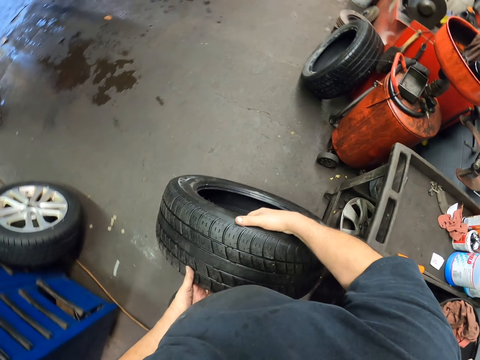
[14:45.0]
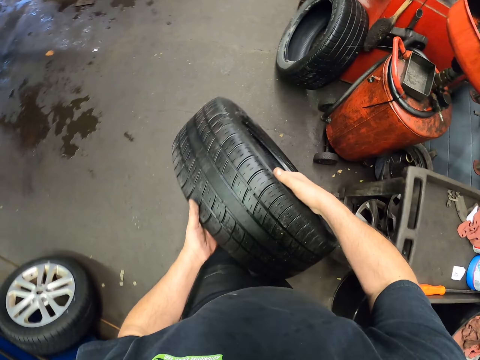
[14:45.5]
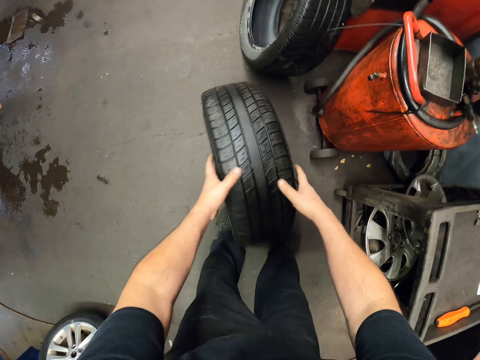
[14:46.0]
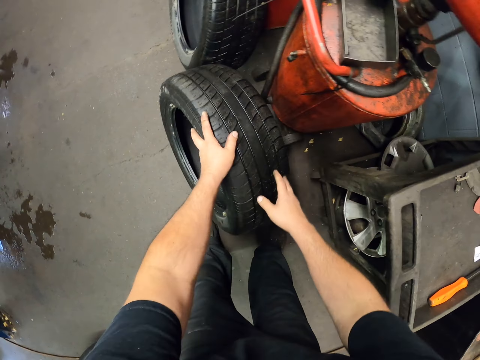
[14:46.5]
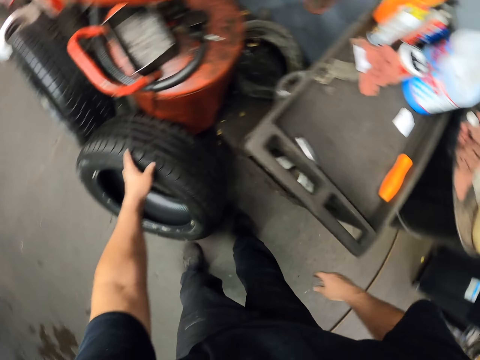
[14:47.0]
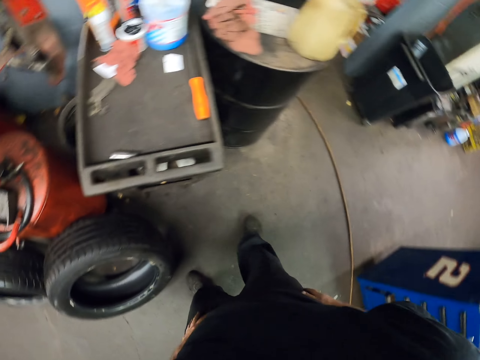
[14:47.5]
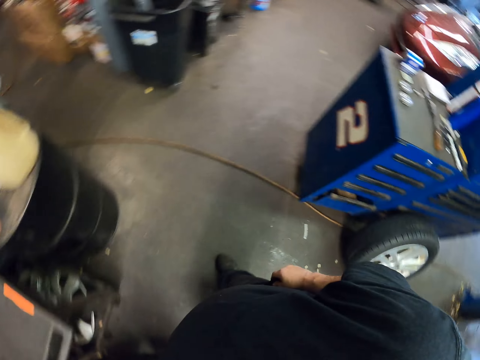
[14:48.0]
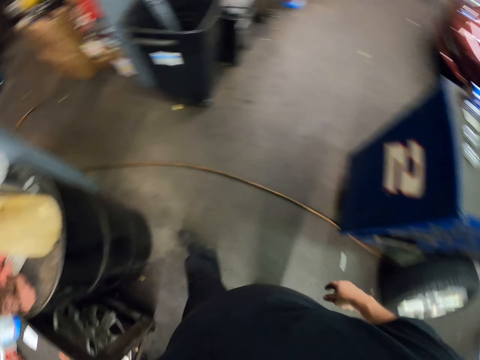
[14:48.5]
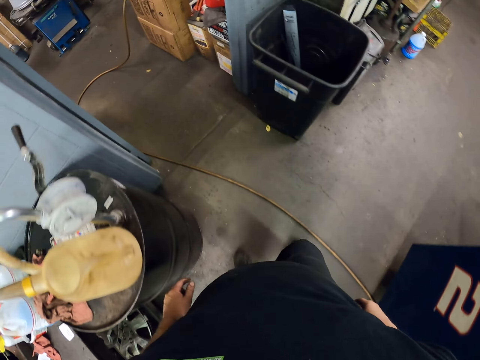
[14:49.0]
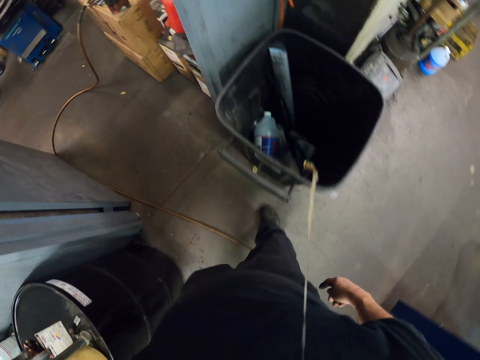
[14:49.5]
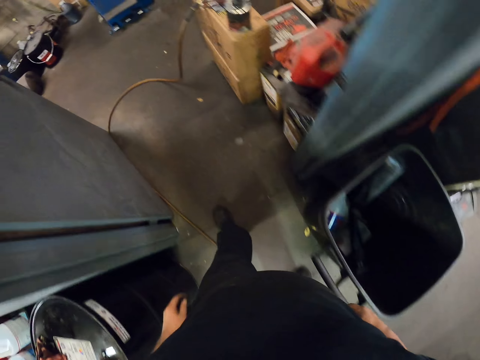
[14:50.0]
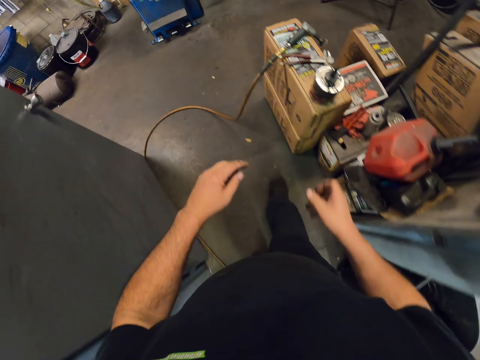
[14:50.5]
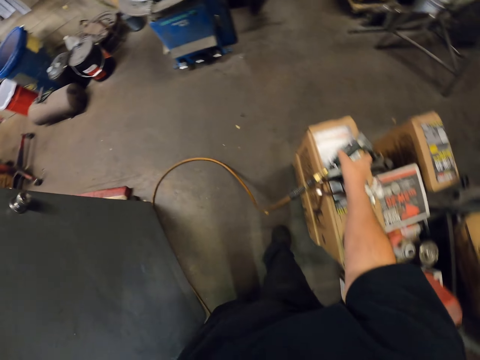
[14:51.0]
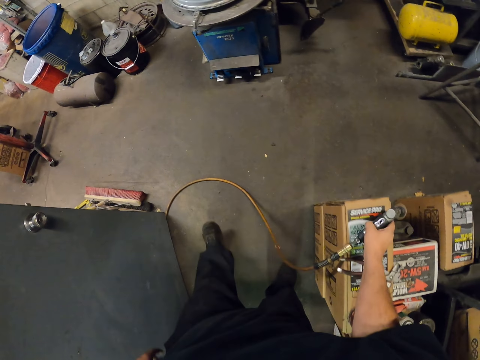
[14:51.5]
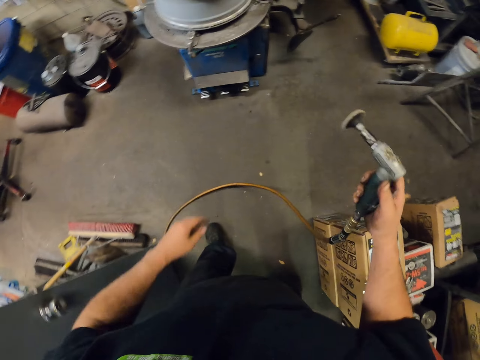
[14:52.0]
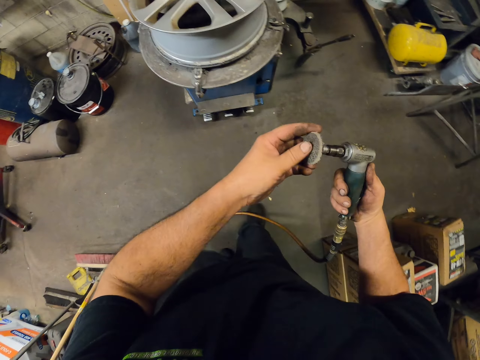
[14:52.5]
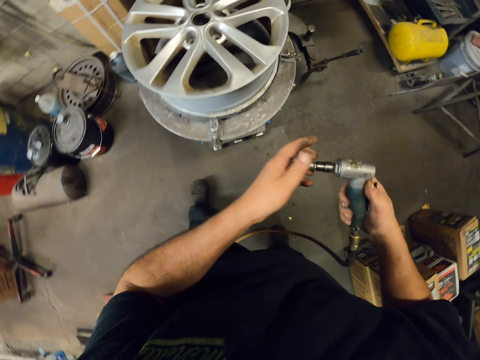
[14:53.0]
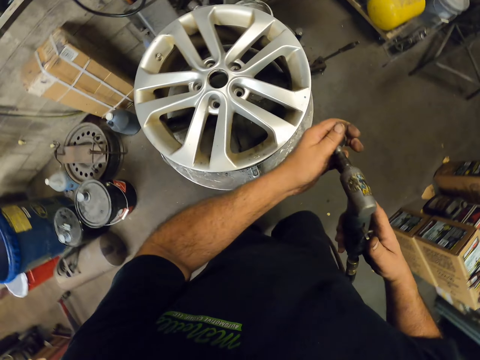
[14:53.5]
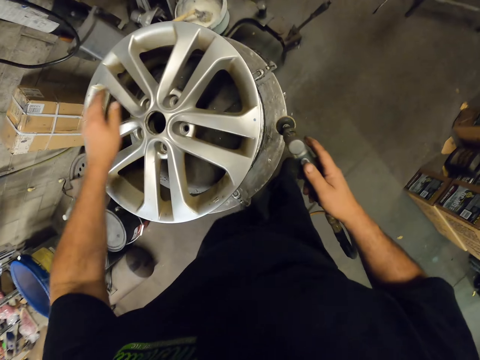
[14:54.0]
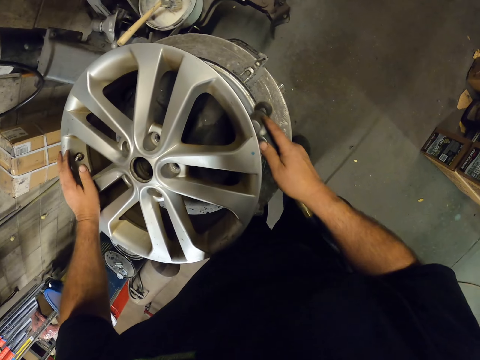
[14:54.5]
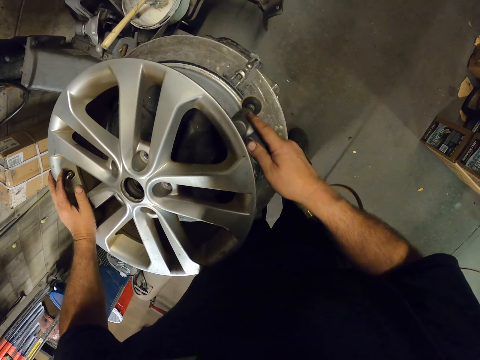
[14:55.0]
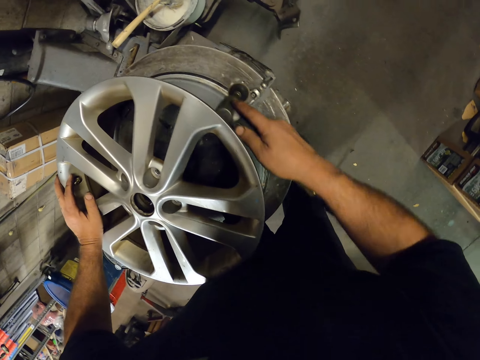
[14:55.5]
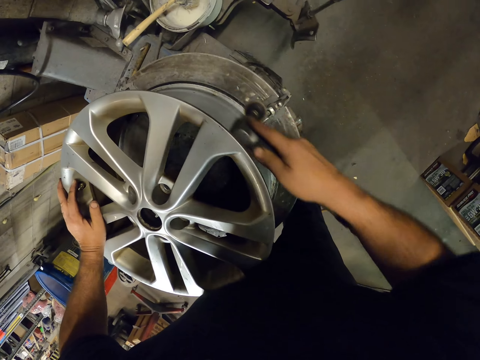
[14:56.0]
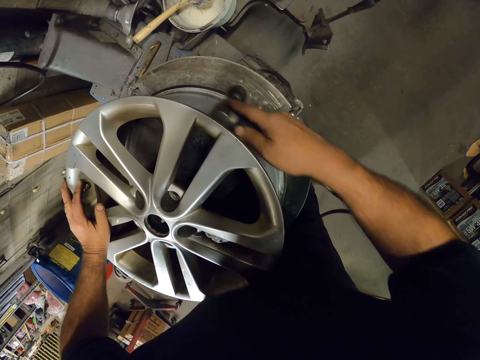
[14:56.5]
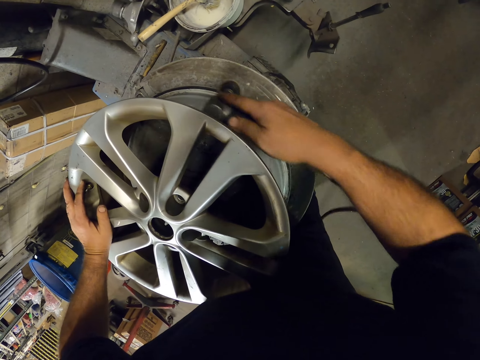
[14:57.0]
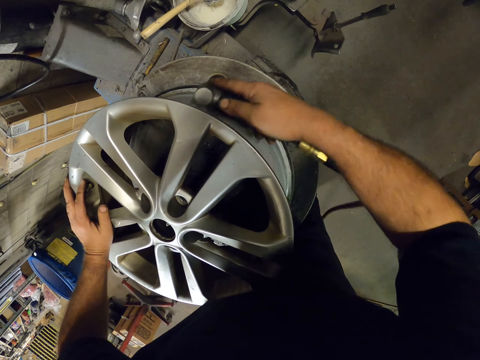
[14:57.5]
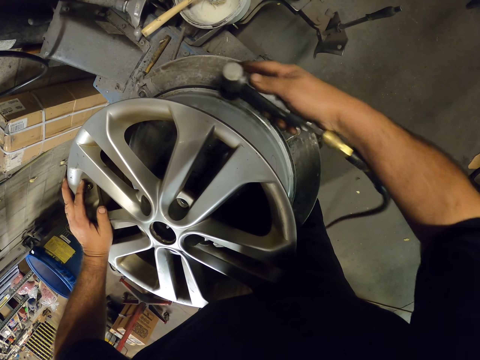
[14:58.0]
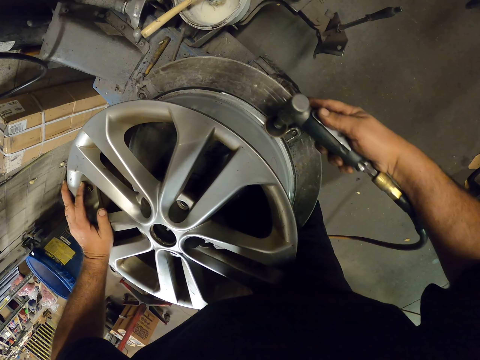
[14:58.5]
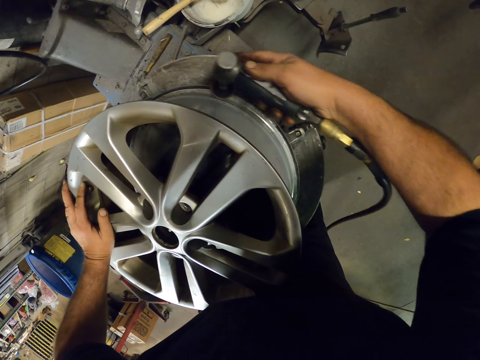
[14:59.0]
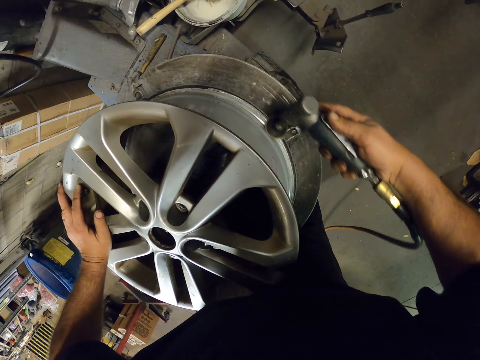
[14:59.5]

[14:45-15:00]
The camera wearer places the tire down. They lift hands up. They walk back to the office. They spit in the bin. They pick up the grinder or repair tool. They touch the tool. They switch the grinder on. They move the tool around the rim and hold the rim. They grind on the rim.

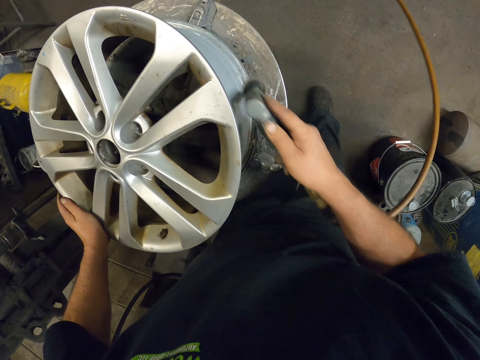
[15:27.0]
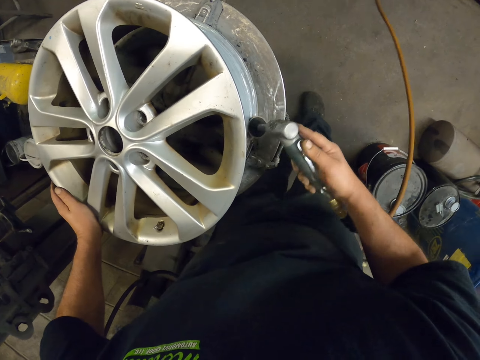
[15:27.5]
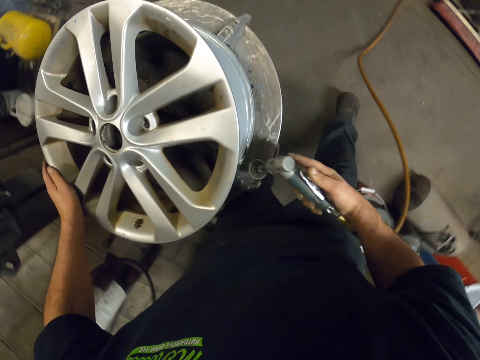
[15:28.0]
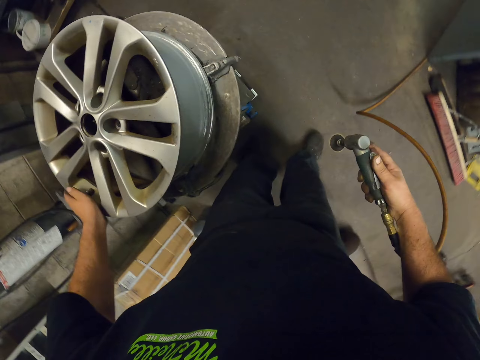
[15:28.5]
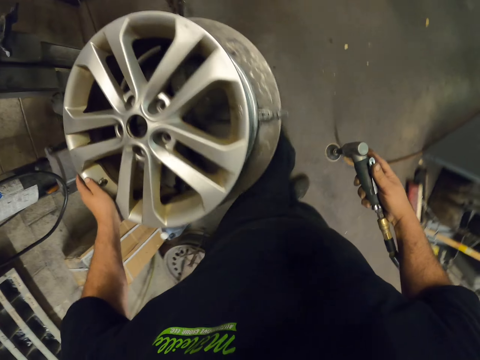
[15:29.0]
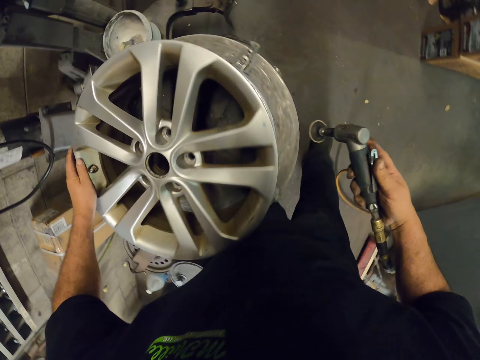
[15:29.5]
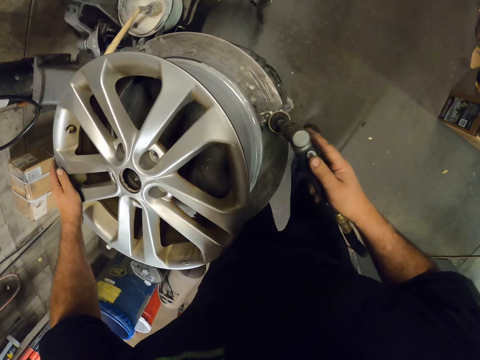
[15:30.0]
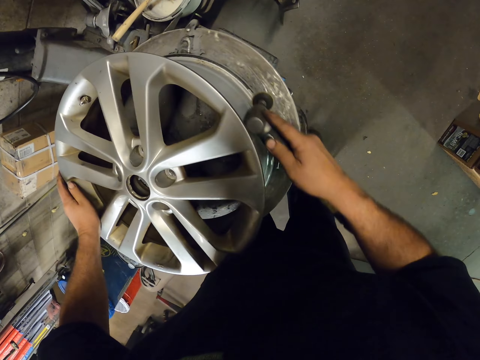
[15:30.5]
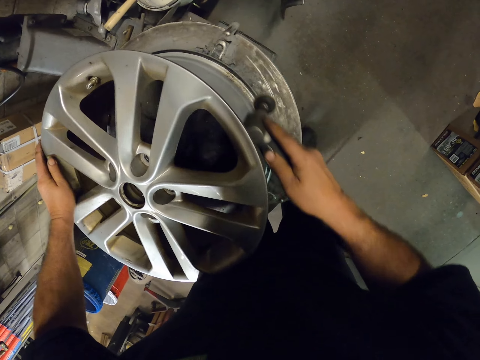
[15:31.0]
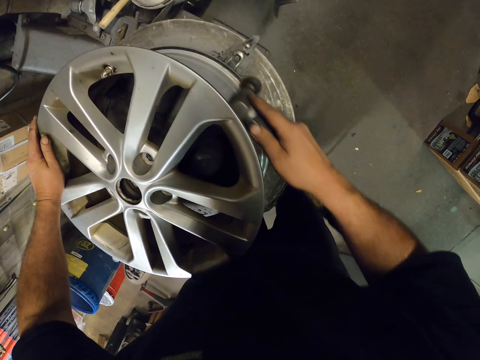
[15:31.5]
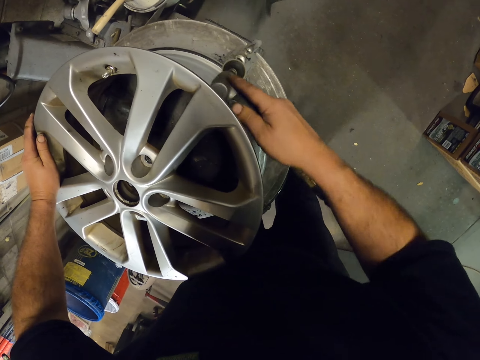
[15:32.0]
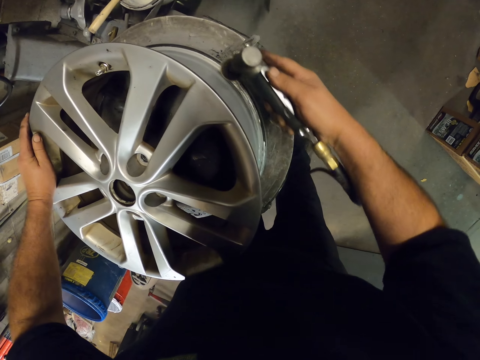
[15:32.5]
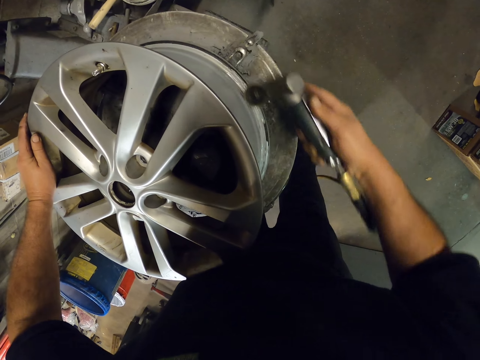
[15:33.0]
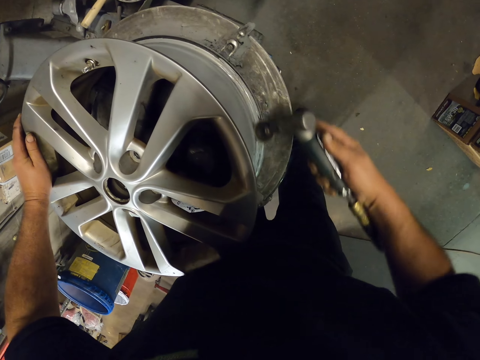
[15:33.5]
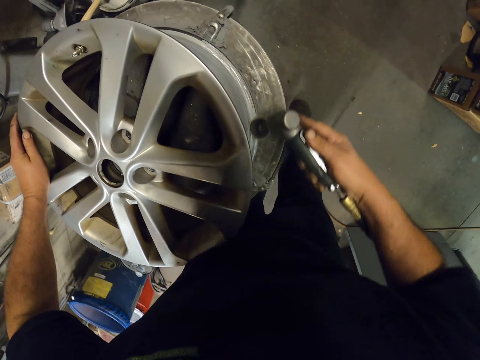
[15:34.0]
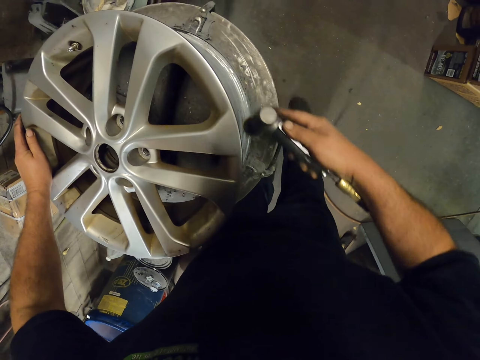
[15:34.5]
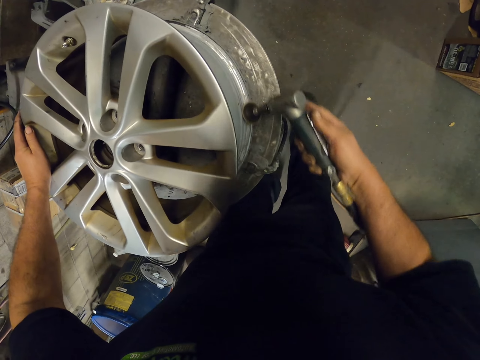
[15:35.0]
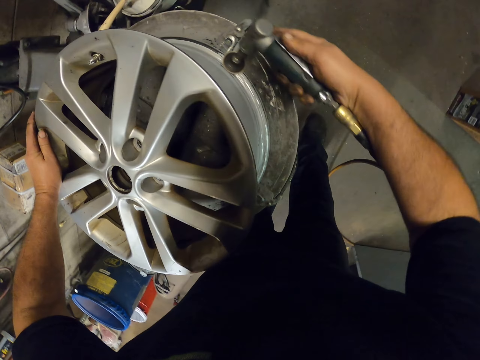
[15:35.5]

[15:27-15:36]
The camera wearer lifts up the tool. They move the tool around the rim.

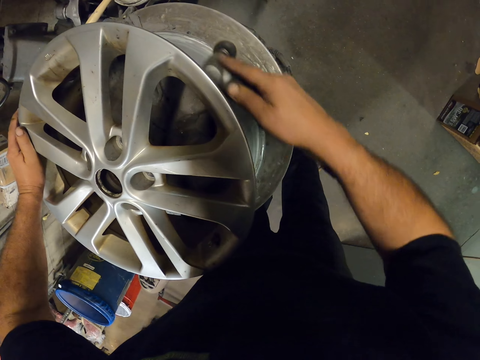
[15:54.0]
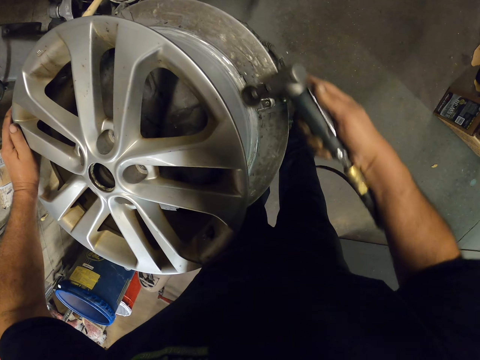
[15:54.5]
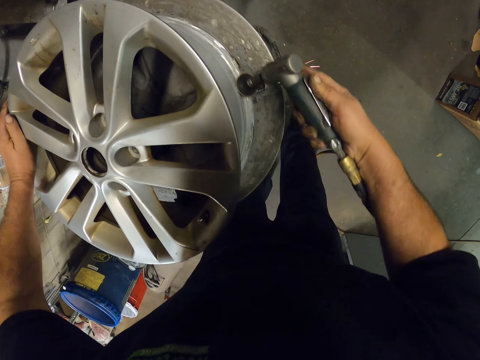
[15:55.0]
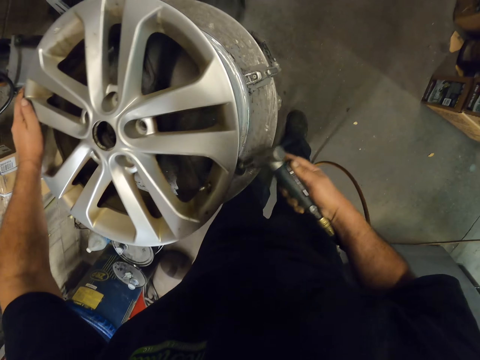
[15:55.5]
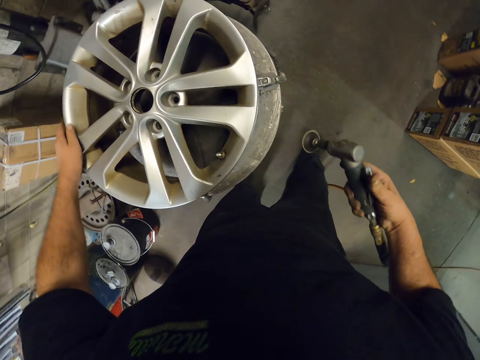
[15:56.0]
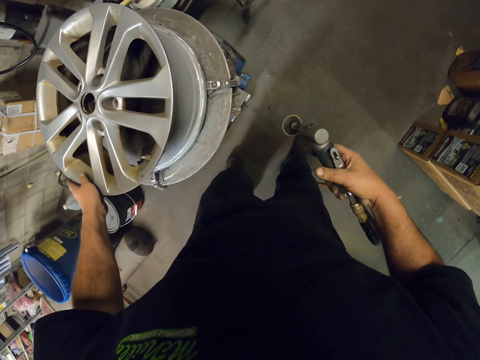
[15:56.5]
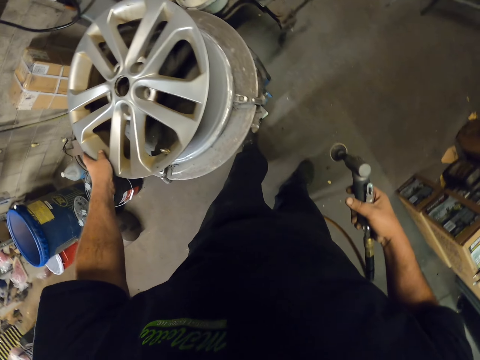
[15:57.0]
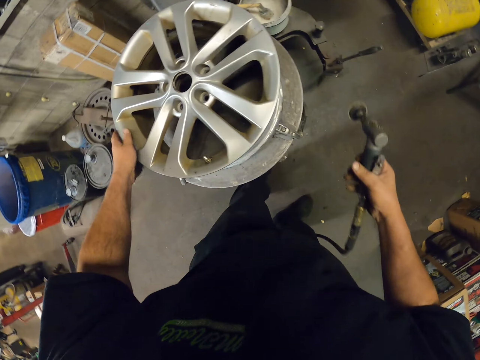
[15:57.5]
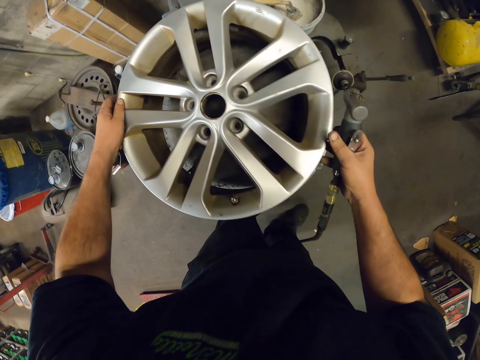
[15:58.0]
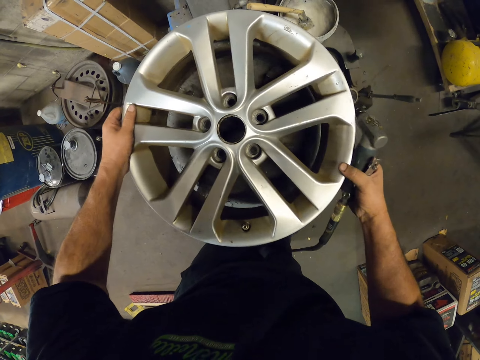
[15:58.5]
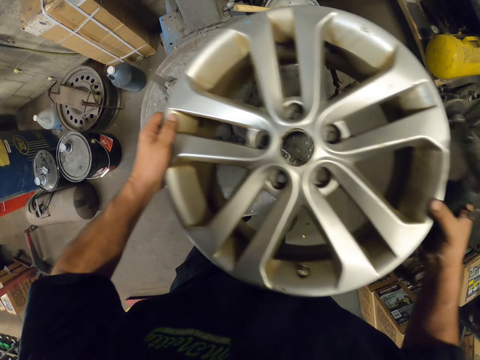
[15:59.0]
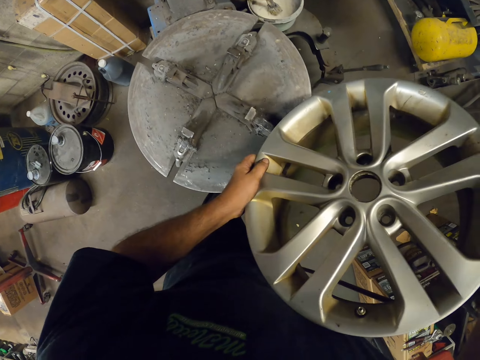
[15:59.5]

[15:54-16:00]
The camera wearer stops grinding. They lift a hand up. They hold the rim. They turn the rim upside down. They lift the rim up.
